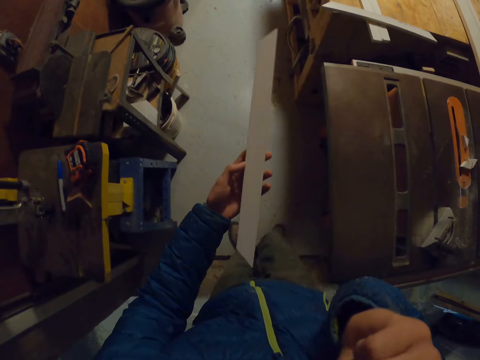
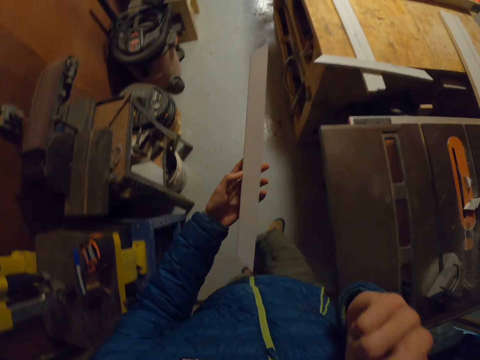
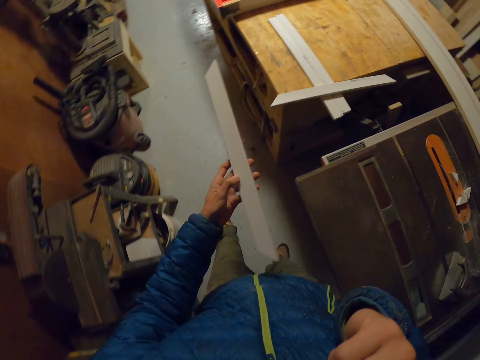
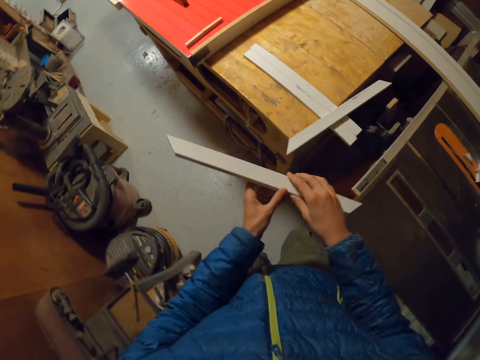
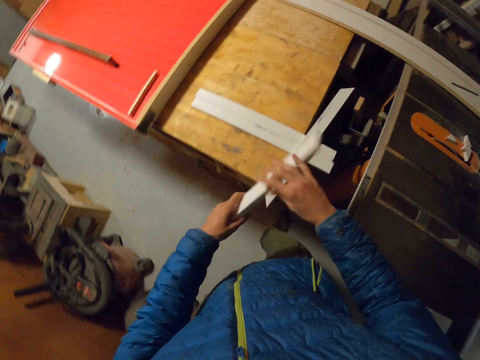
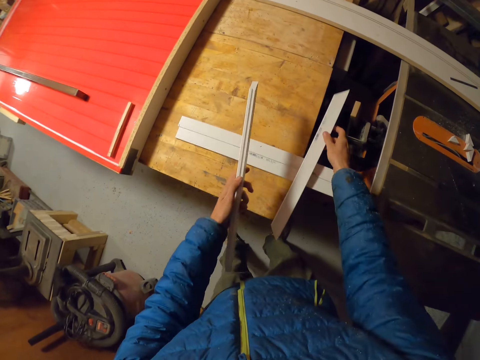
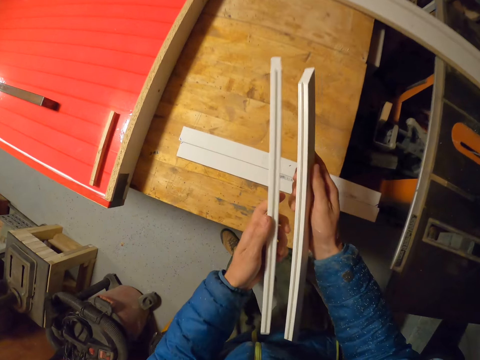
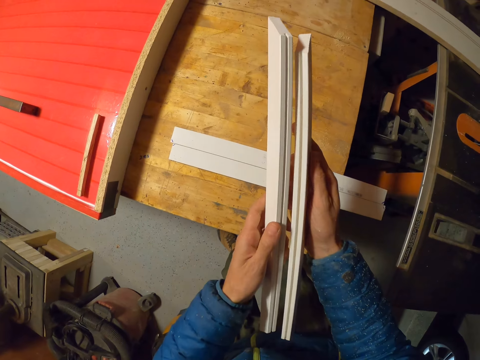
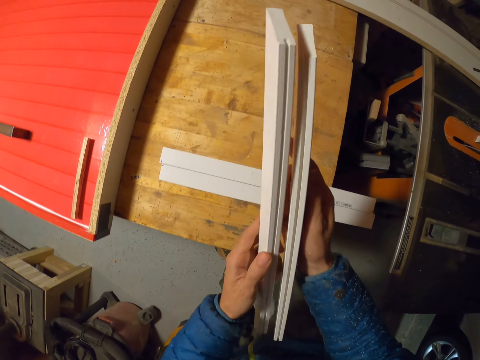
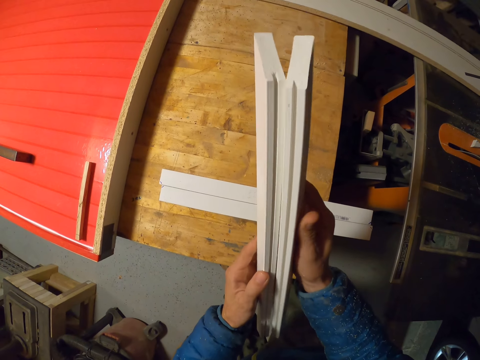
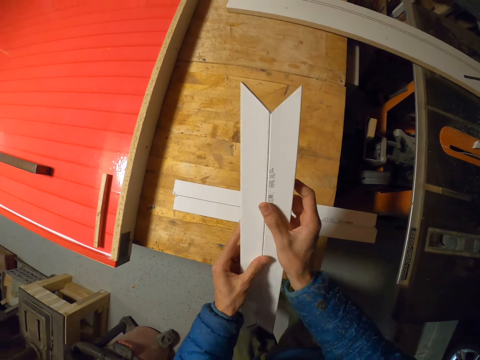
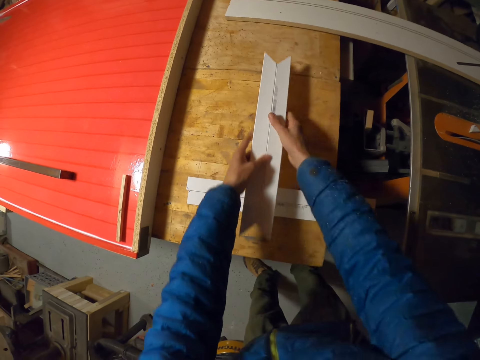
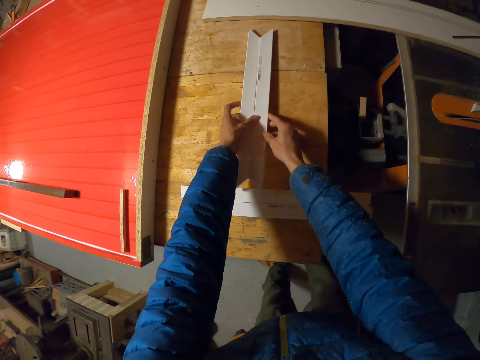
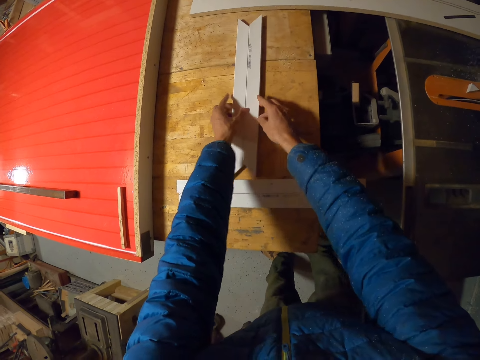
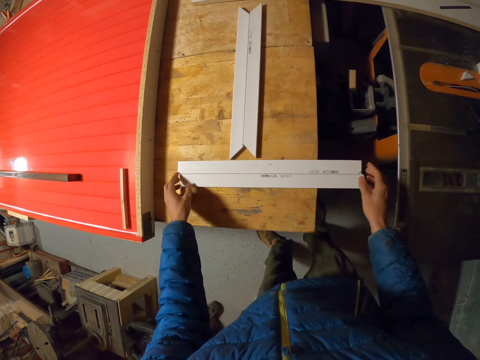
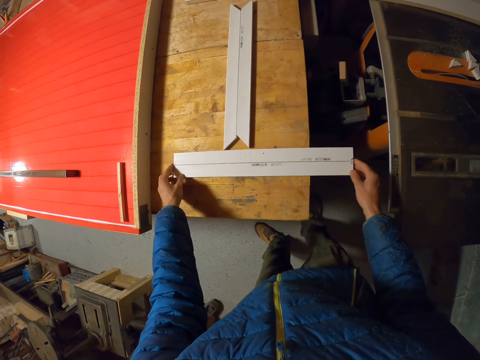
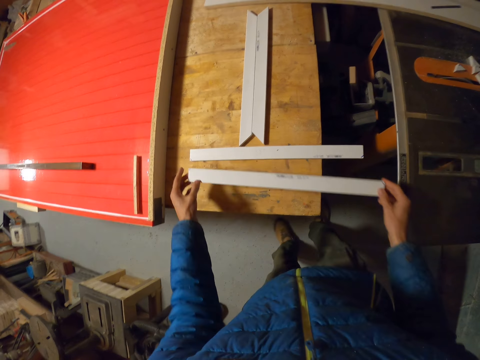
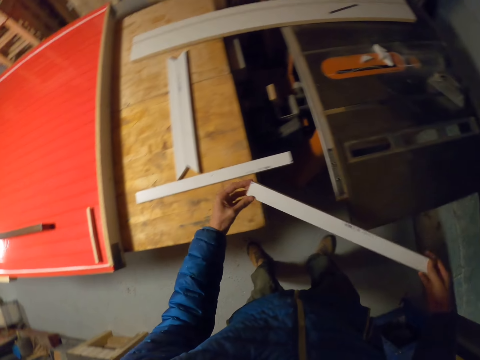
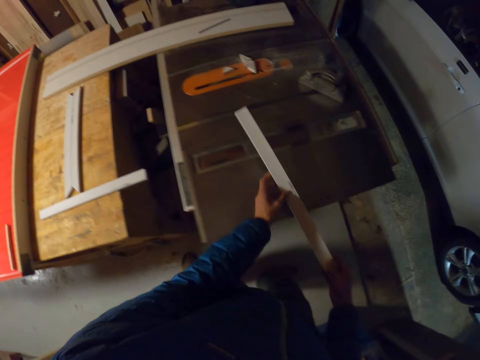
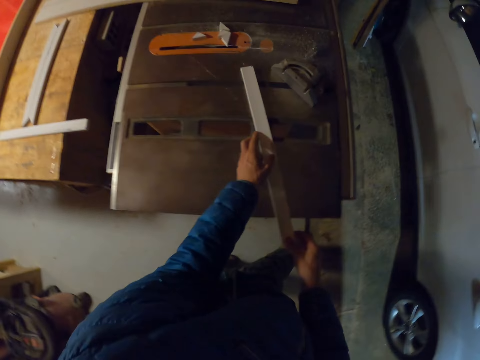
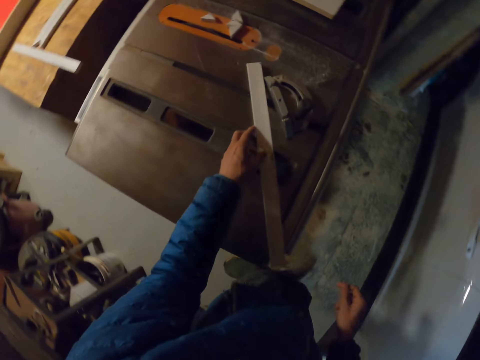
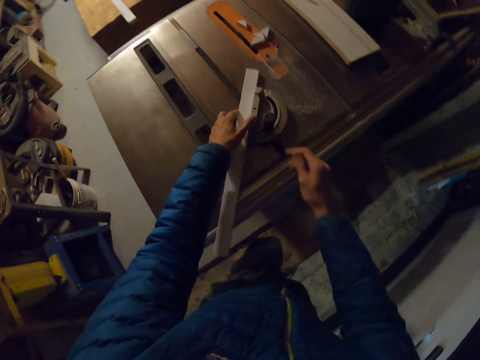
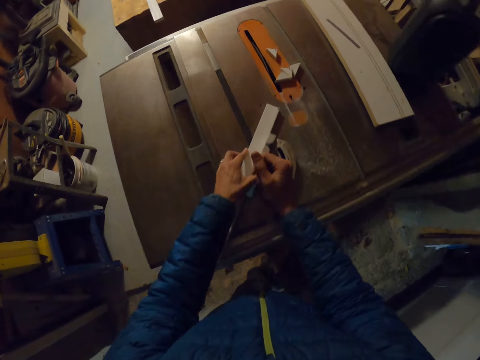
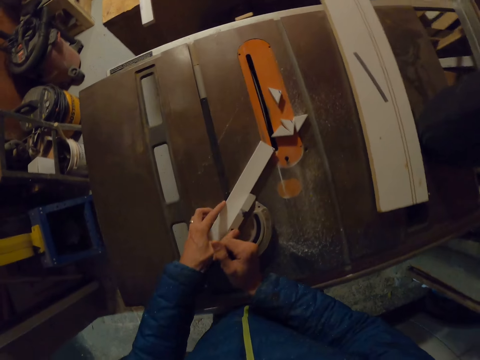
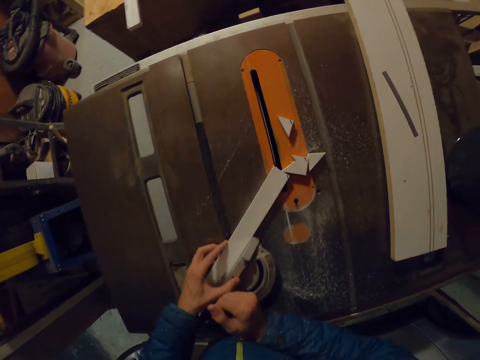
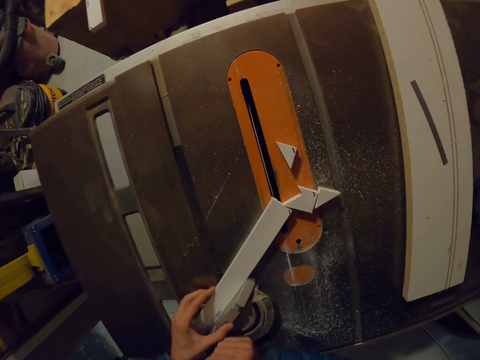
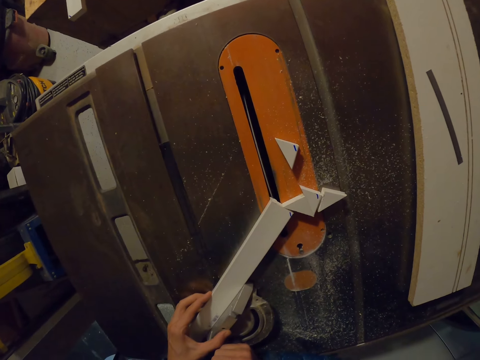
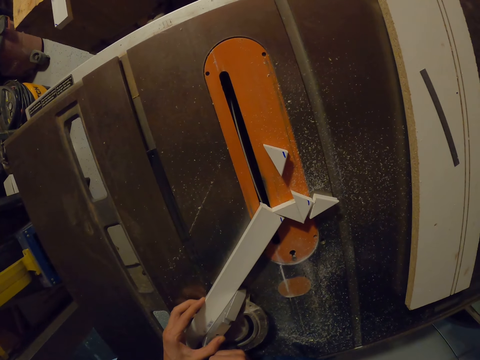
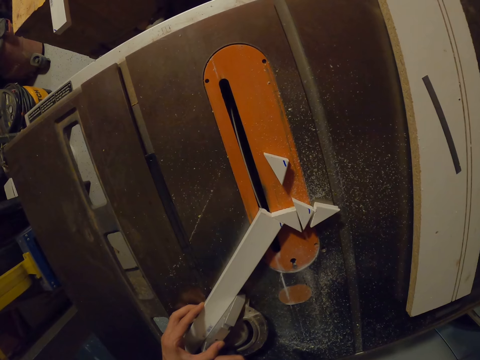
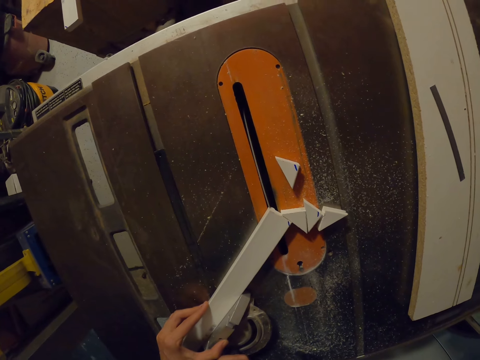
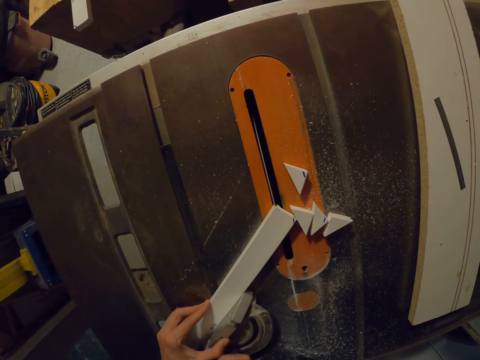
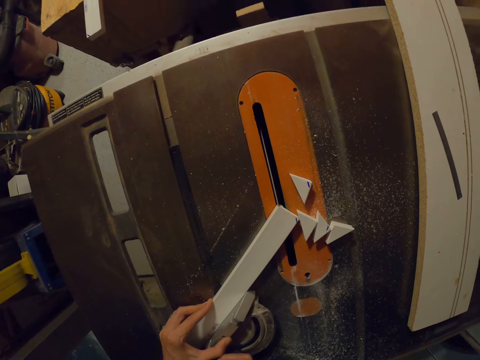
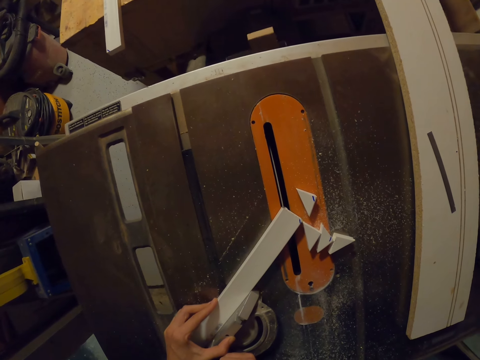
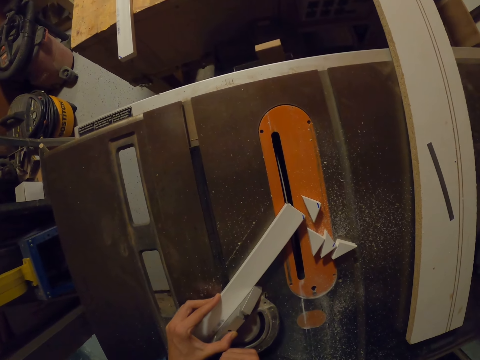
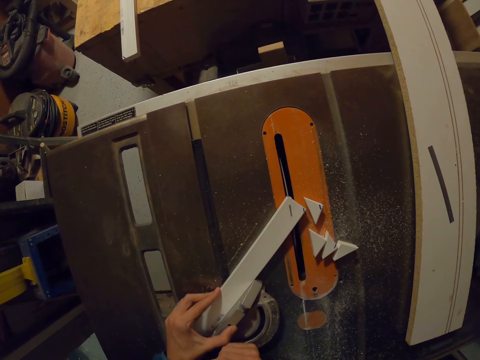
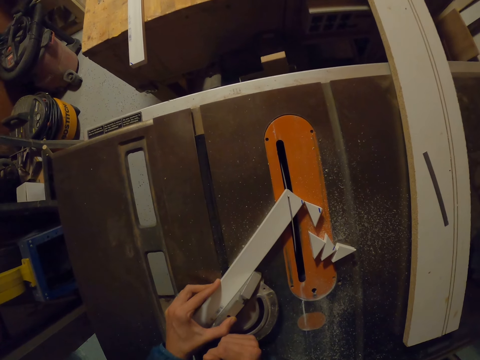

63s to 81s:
The camera wearer touches his face with his right hand. He walks towards the table. He picks the first piece of wood with his right hand from the pieces of wood on the table. He checks the two pieces of wood in his hands. He drops the two pieces of wood in his hands on the table. He picks another piece of wood from the table with his hands and puts the piece of wood on the machine. He cuts the edge of the piece of wood in his hands with the table saw.

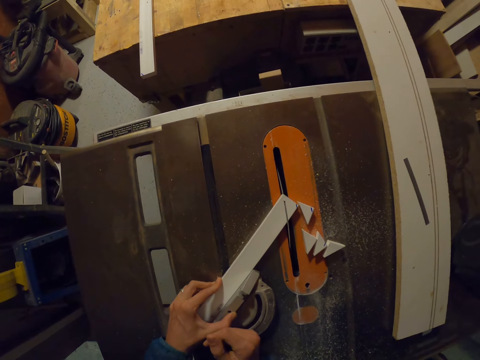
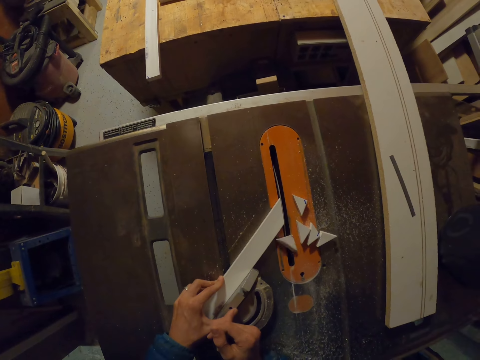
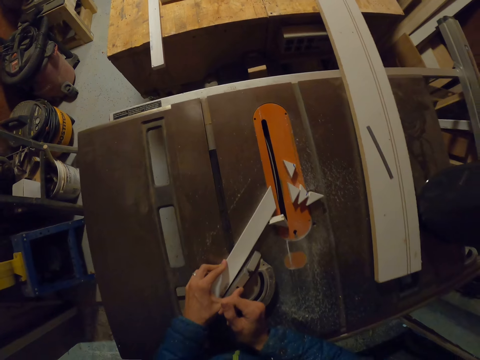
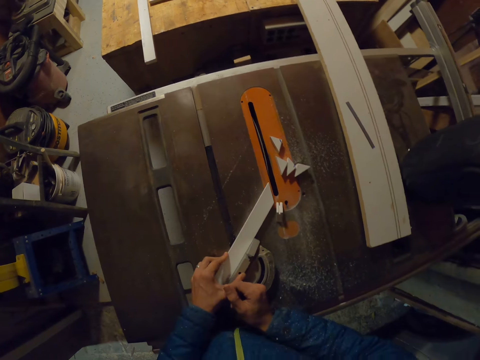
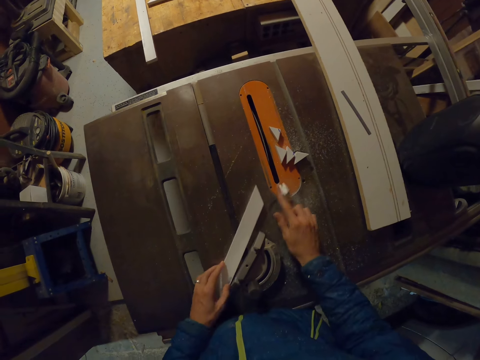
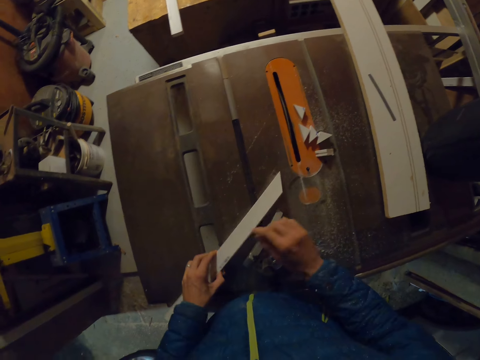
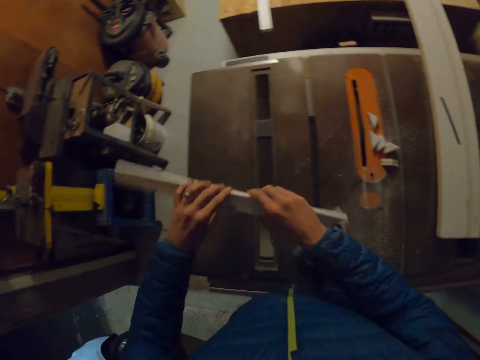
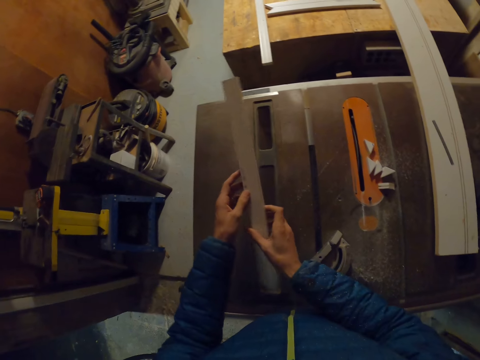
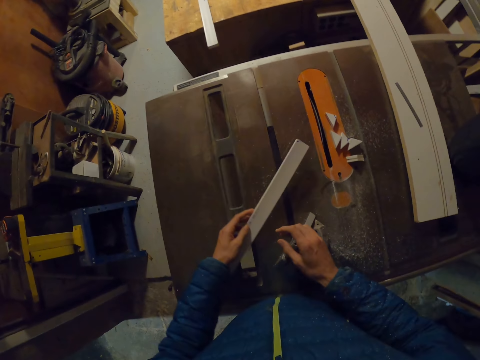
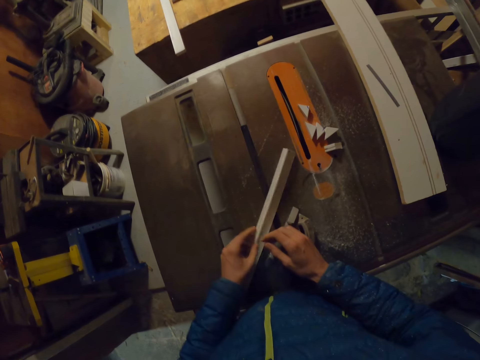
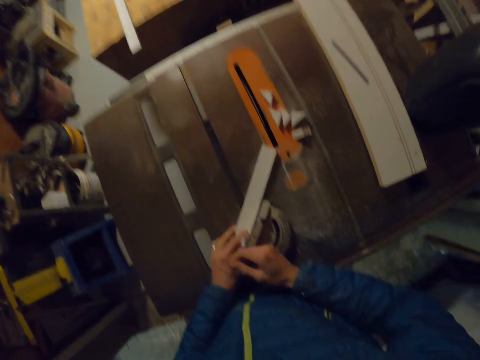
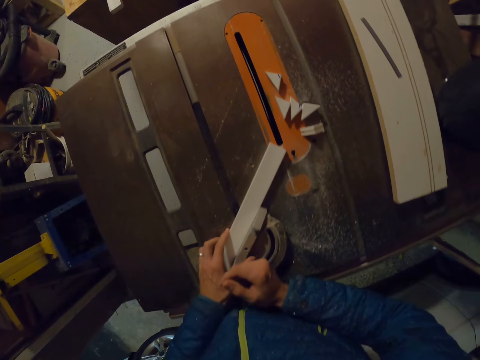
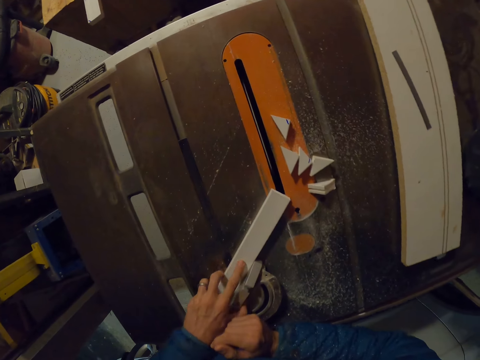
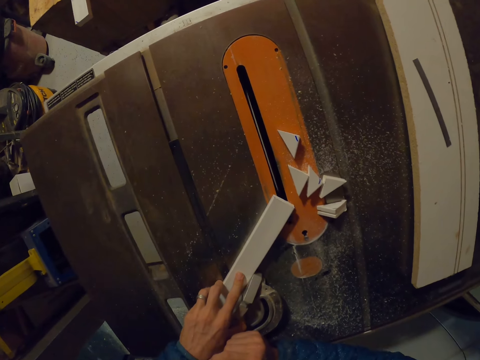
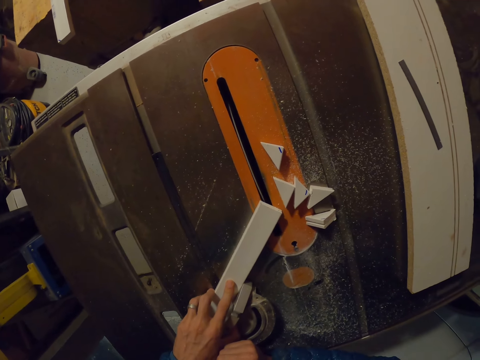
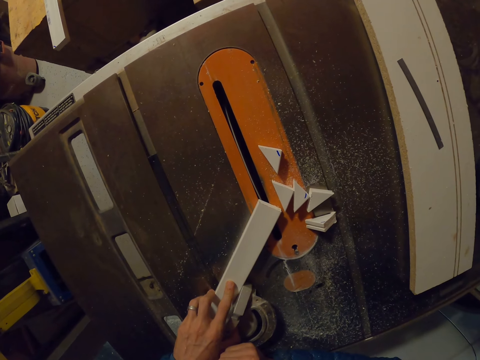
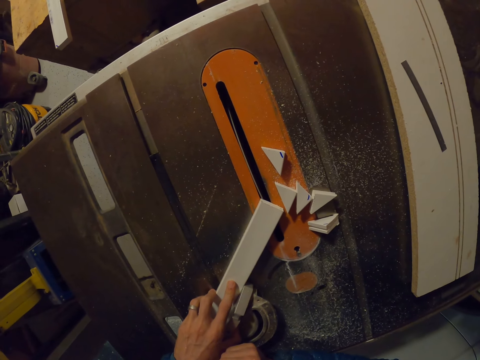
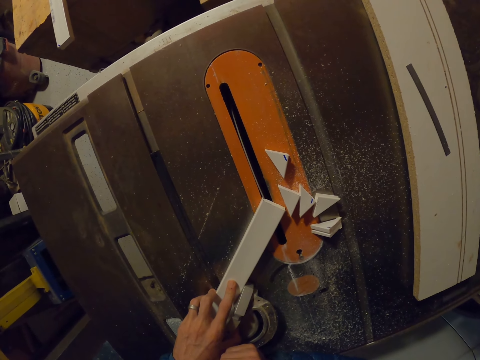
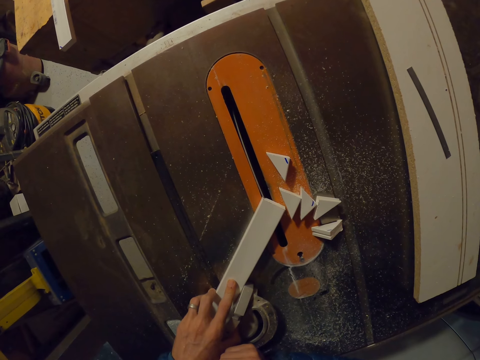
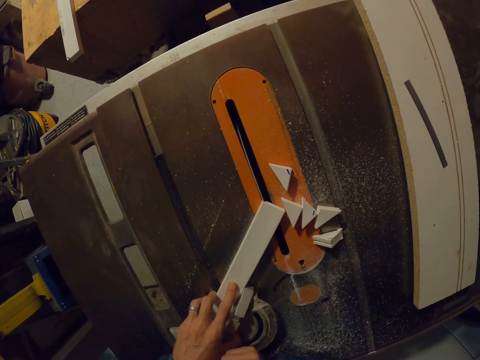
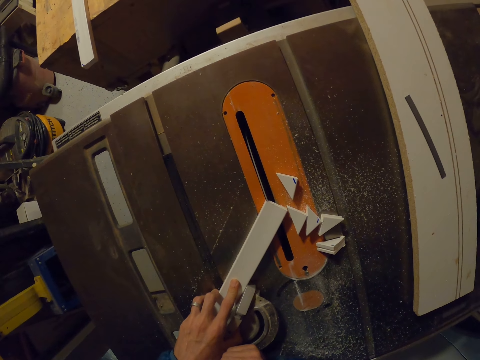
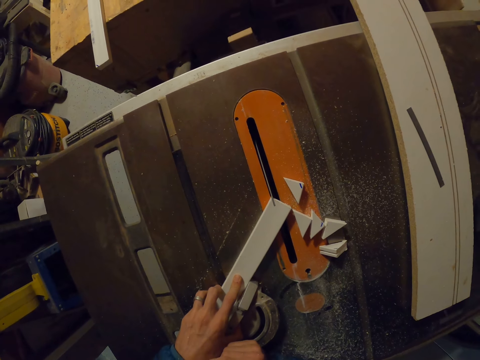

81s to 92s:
The camera wearer adjusts a small piece of wood on the table saw with his right hand. He turns the piece of wood to the other end, puts down the piece of wood, and cuts the other edge of the piece of wood with the table saw.
